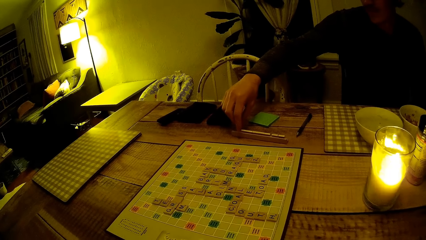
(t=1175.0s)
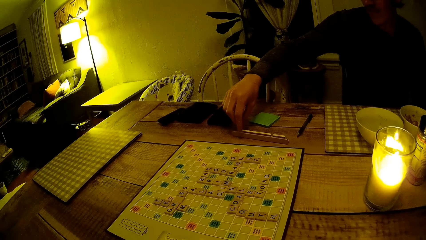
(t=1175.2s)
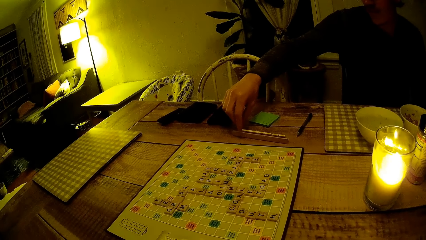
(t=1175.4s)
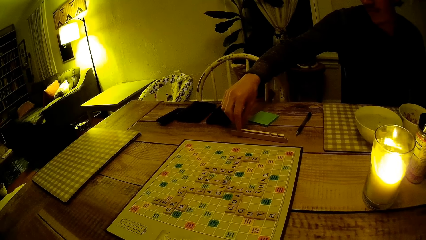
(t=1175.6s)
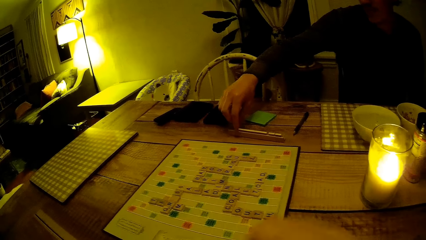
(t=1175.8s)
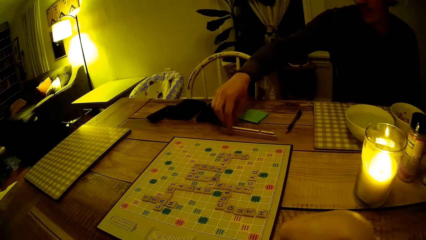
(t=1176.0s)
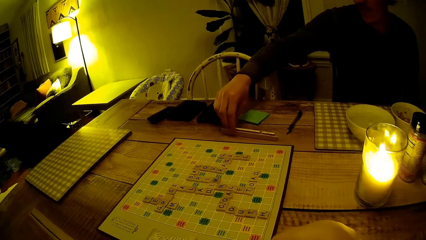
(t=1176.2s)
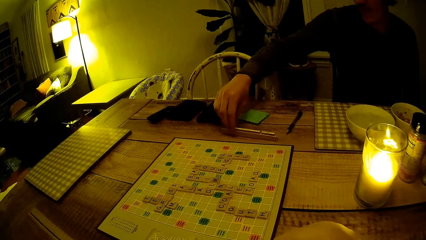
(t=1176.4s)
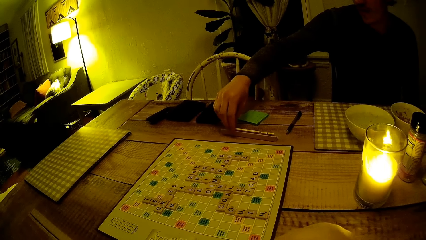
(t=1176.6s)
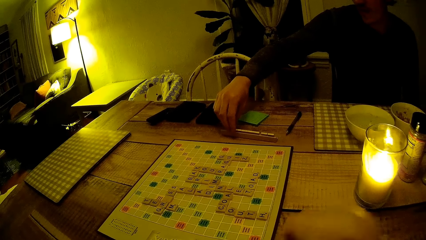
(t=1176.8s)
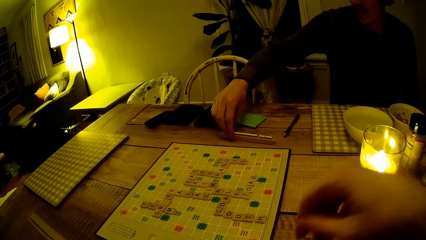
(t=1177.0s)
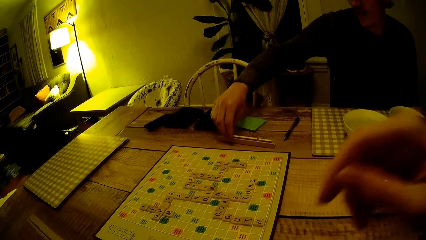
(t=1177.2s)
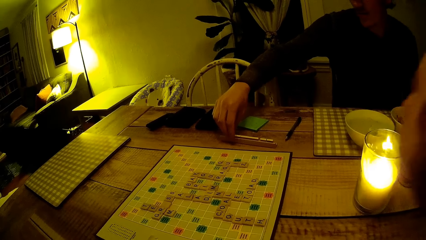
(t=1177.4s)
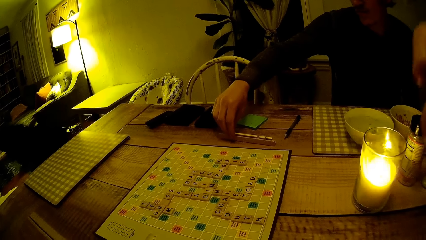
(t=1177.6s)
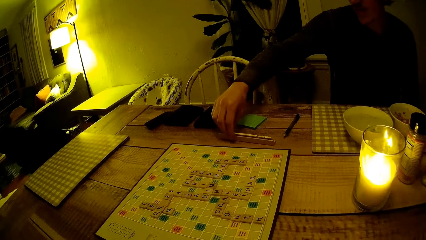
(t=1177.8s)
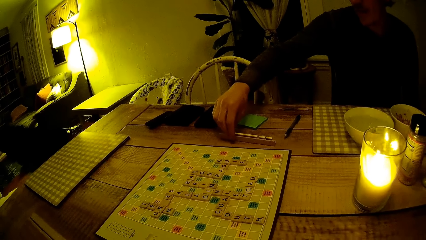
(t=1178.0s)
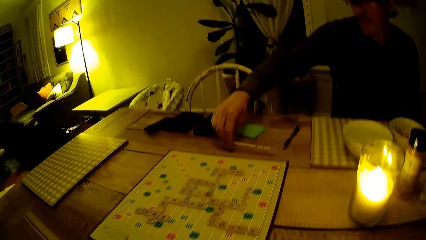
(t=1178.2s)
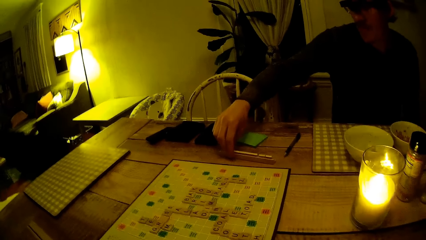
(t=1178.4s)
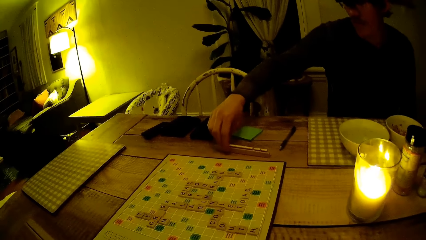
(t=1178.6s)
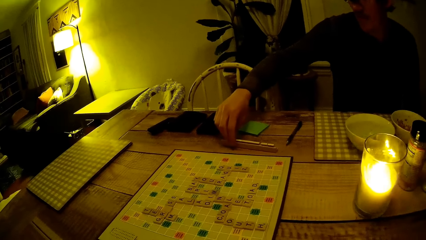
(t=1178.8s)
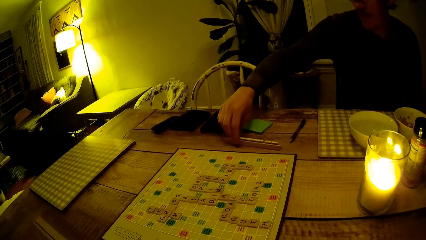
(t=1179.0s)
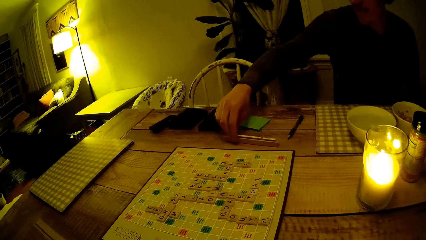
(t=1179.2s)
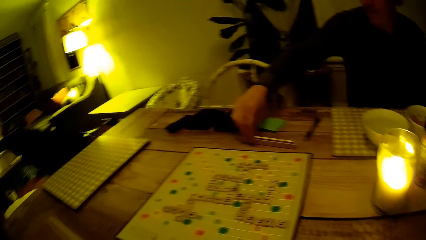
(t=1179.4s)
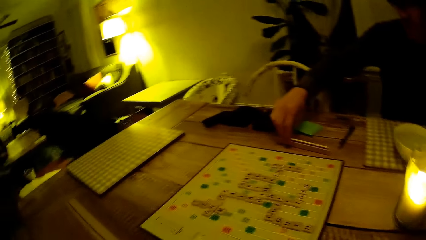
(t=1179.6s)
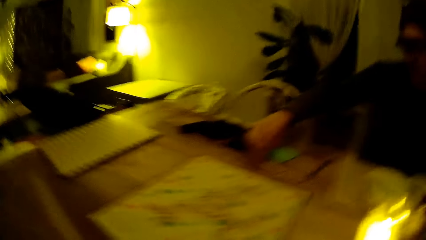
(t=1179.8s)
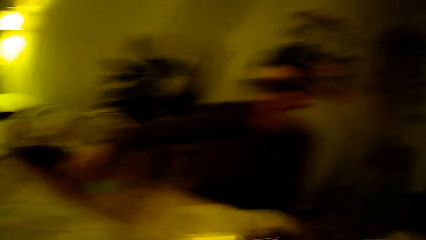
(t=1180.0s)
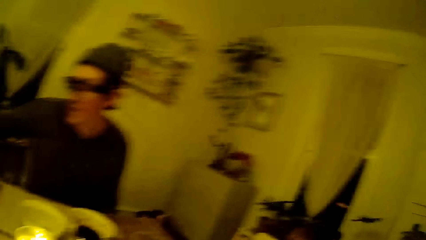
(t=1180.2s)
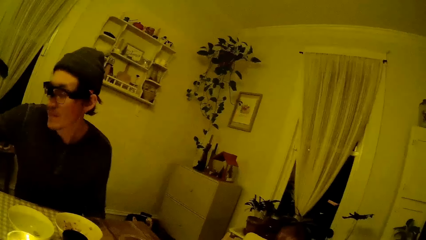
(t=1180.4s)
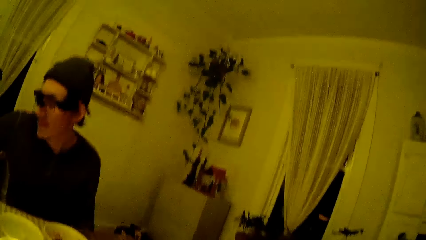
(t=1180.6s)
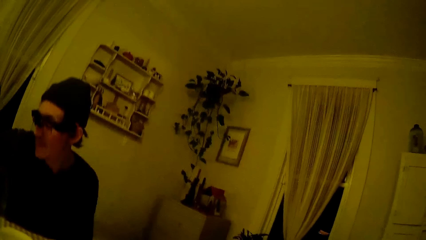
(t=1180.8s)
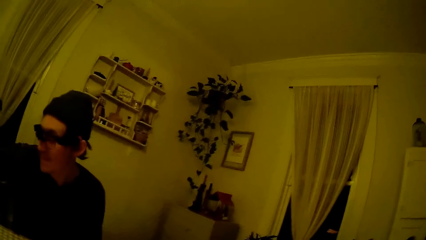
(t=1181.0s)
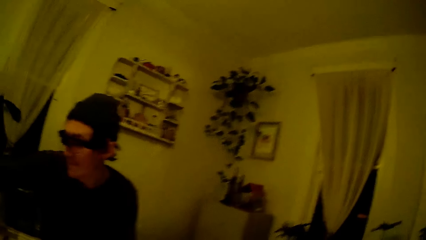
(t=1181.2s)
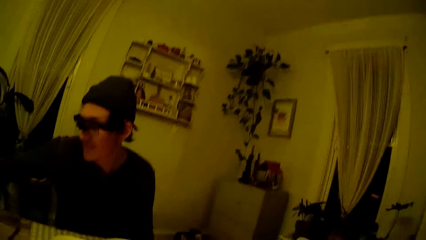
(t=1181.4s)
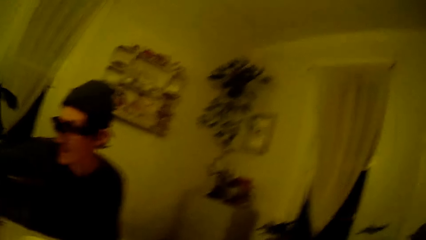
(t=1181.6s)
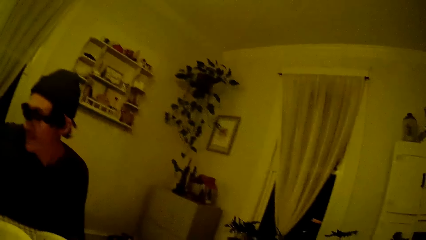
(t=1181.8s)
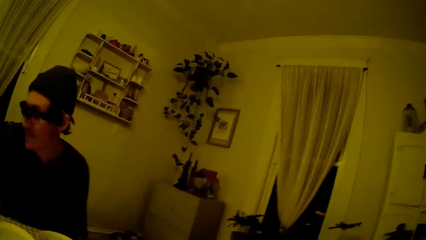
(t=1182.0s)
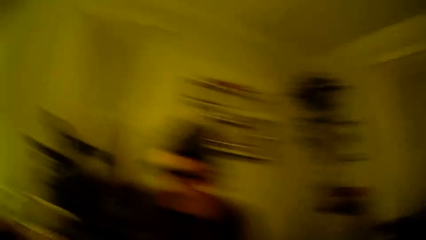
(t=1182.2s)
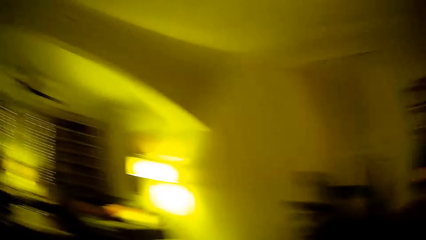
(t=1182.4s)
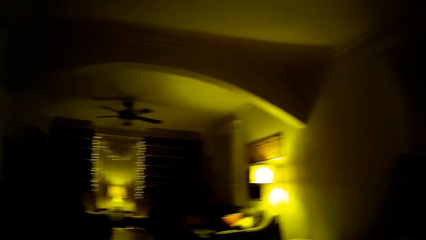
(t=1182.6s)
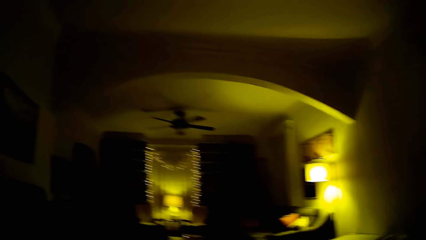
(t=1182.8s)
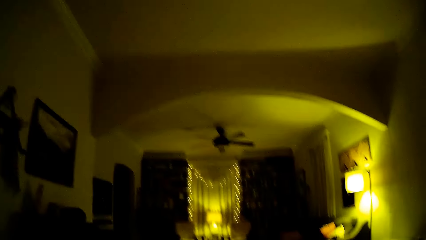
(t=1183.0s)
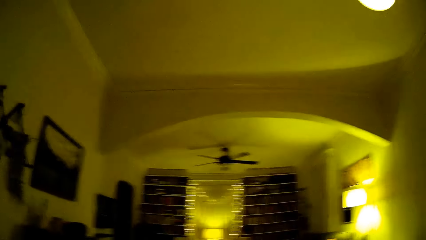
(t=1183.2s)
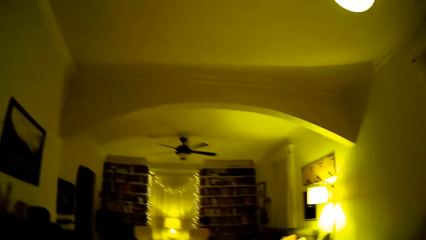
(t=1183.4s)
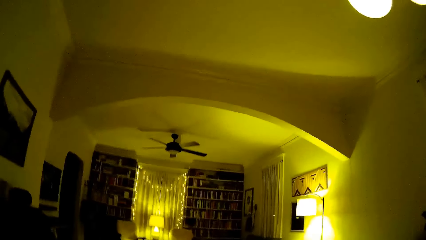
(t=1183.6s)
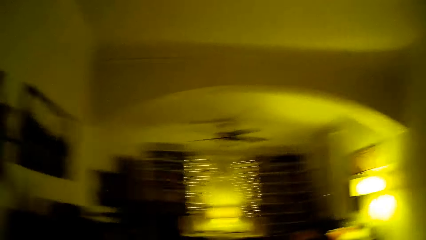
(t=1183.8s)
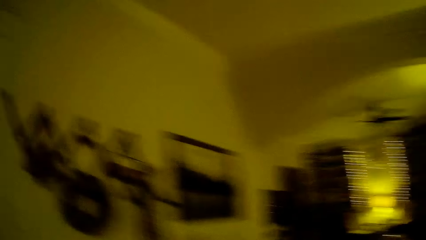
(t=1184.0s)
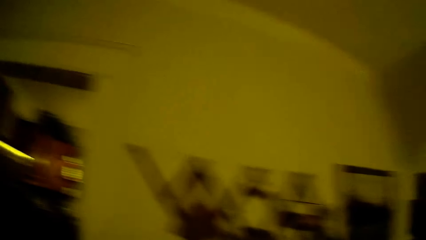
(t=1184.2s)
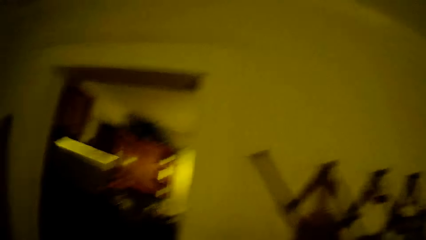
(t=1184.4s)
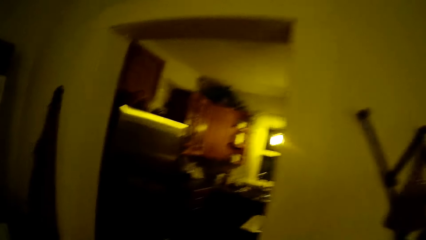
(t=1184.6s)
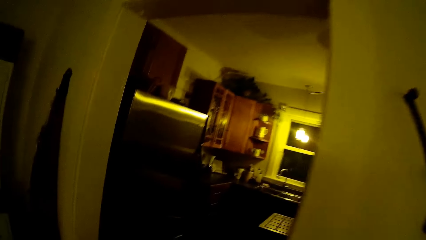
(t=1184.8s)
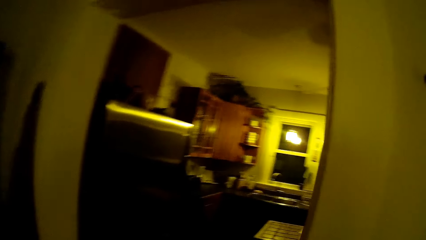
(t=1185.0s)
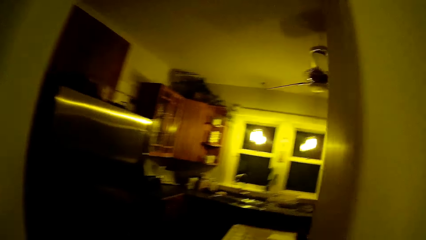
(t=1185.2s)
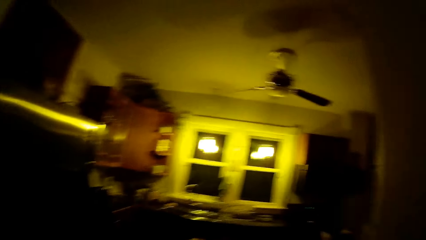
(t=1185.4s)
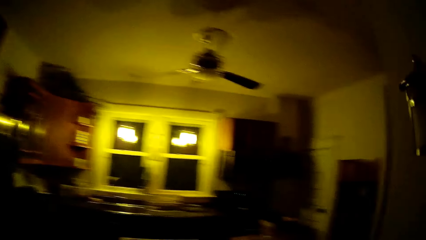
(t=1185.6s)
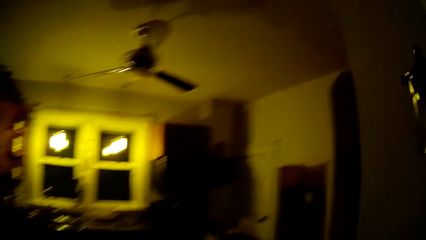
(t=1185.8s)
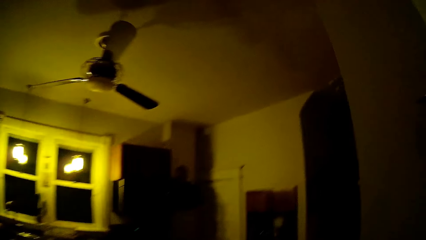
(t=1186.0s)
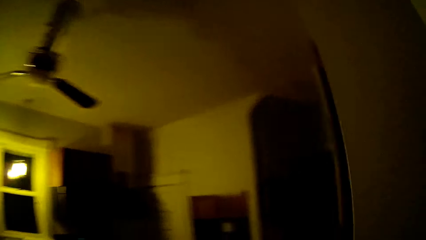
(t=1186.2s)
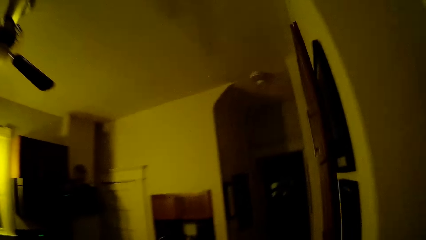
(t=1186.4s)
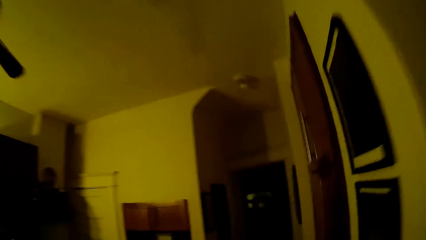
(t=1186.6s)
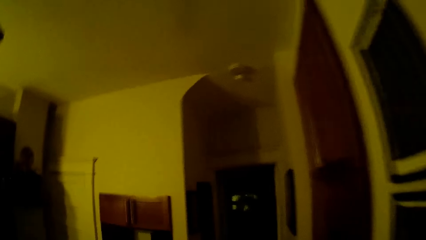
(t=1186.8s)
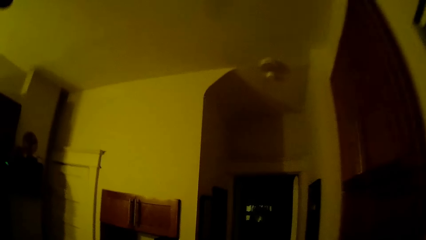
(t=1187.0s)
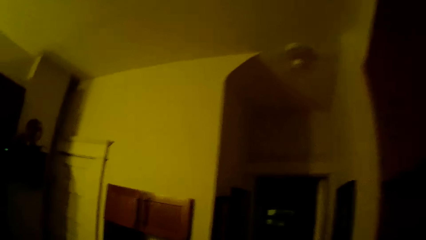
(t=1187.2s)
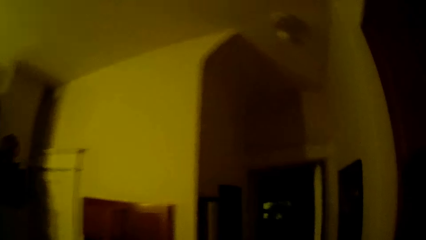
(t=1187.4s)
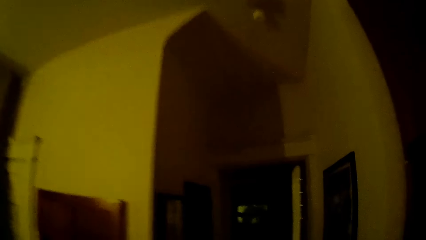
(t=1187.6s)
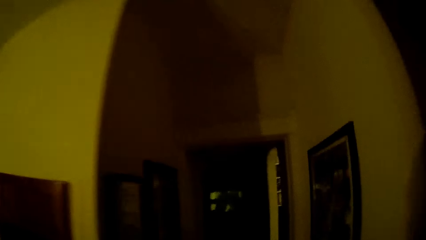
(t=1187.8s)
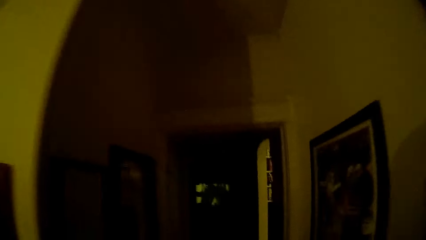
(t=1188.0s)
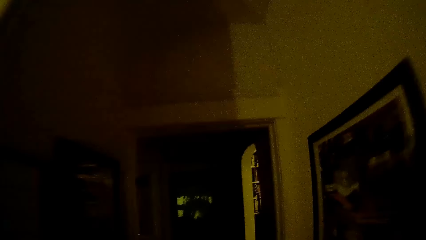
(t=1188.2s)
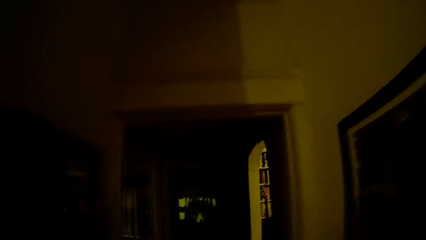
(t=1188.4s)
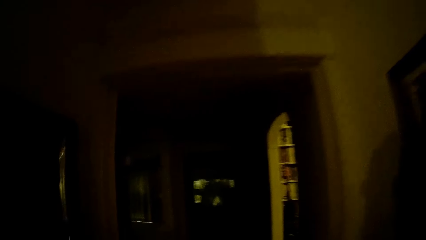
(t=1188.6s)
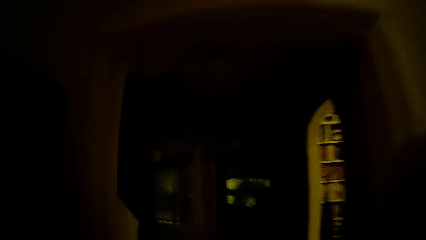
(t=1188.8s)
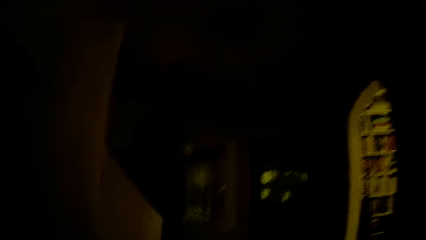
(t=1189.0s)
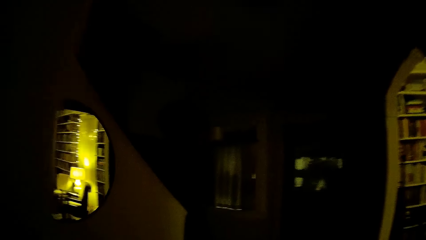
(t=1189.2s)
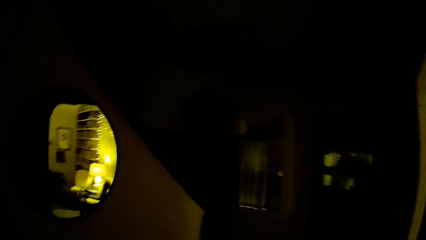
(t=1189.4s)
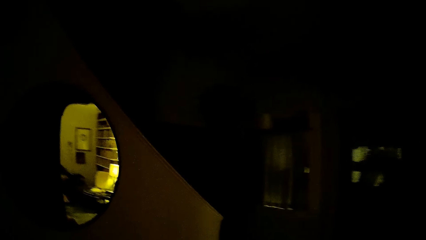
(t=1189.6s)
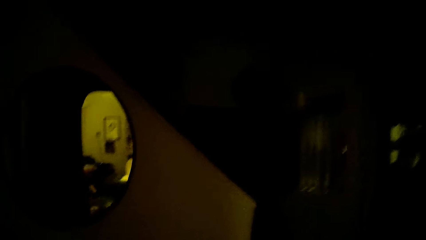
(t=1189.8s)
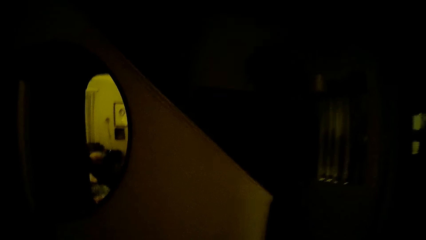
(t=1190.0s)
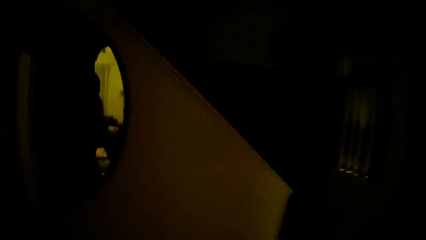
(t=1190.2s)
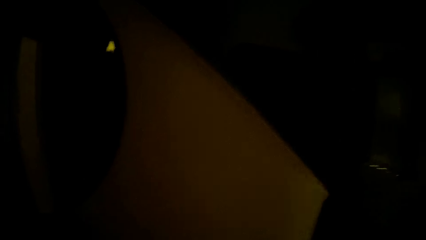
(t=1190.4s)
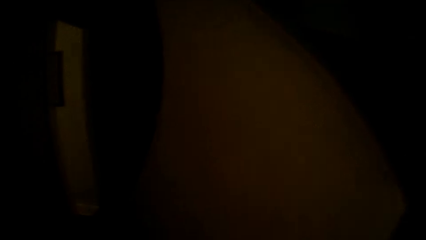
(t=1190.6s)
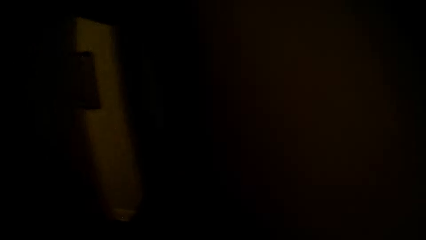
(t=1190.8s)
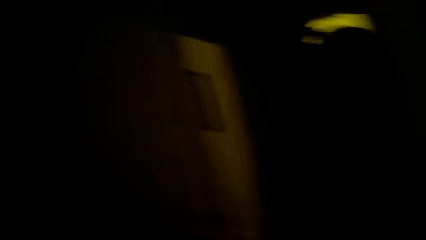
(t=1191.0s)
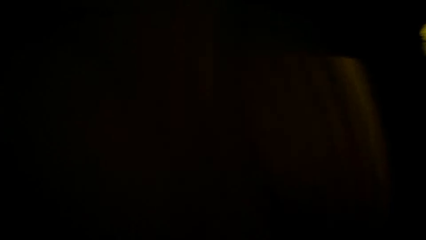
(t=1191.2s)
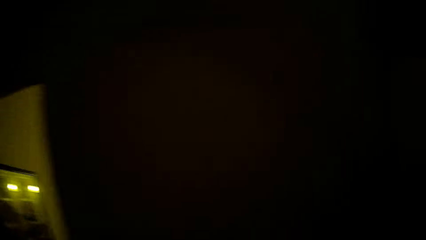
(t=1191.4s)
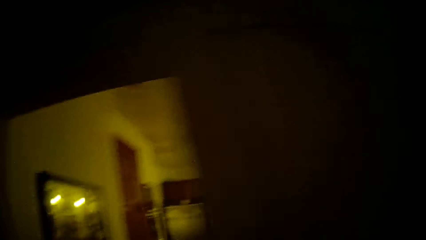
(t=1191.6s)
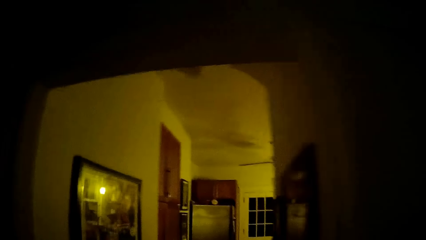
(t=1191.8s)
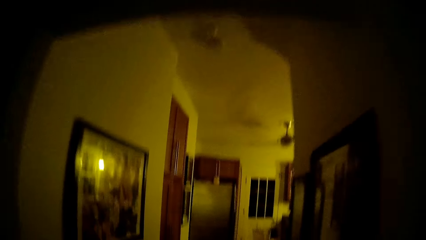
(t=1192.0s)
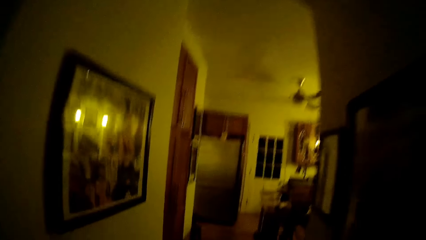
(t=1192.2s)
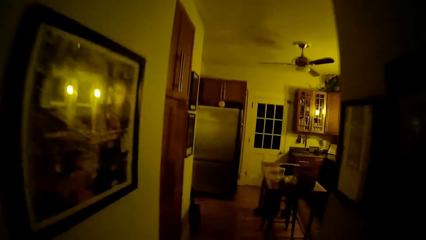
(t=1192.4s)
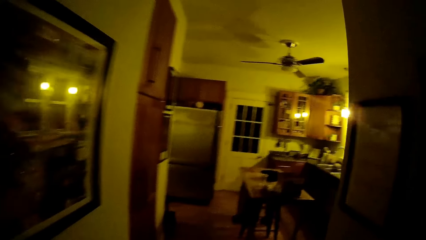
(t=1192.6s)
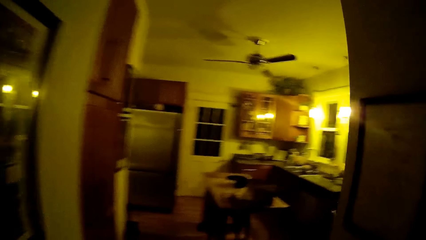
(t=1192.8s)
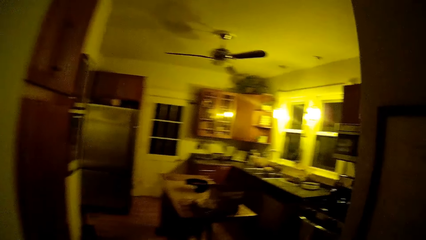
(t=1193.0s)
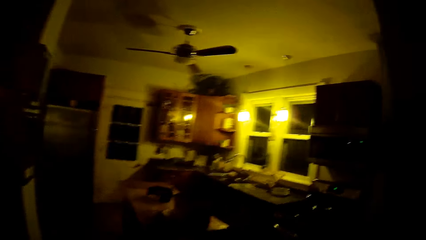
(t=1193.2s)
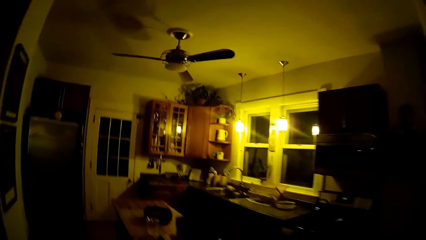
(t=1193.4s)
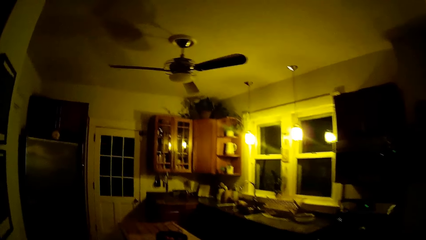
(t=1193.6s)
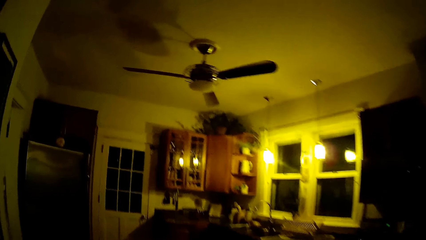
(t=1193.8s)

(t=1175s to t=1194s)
The camera wearer lifts the hand. They walk around the house. They walk into the kitchen.
